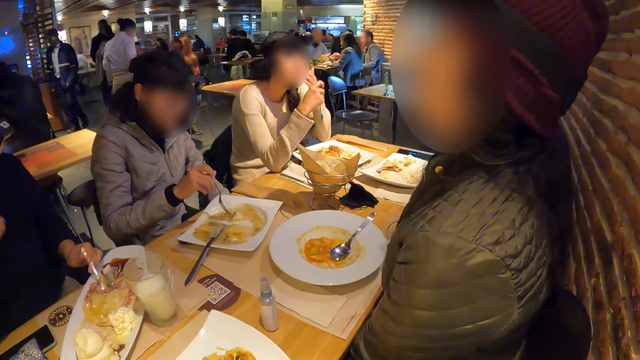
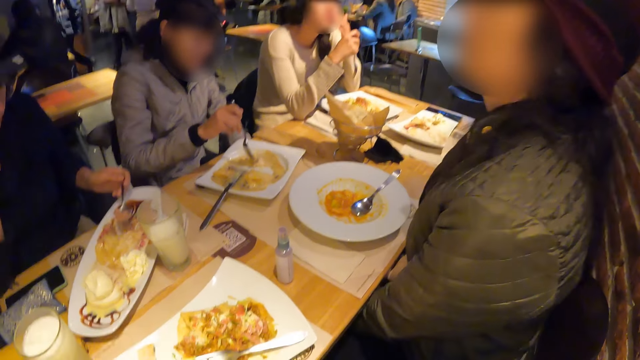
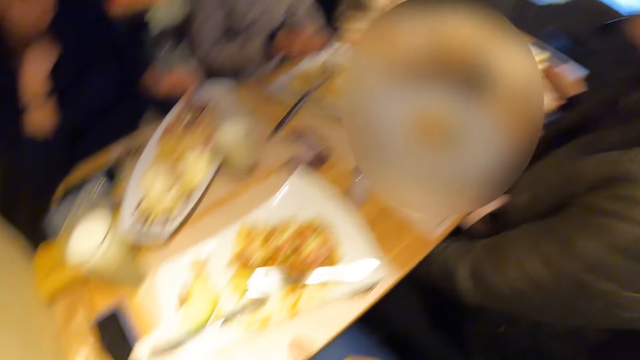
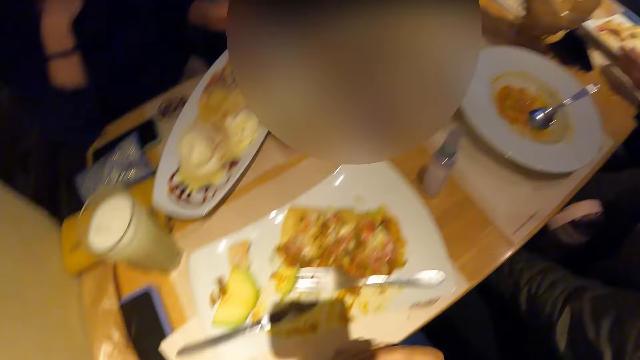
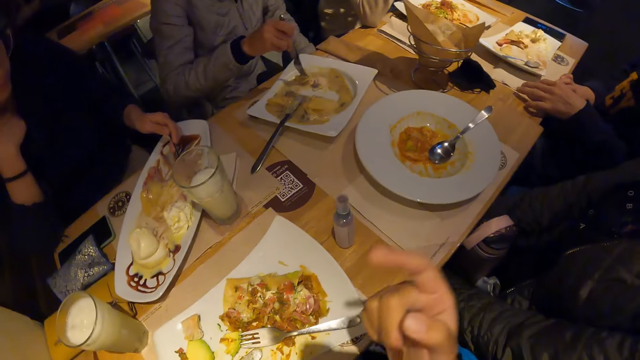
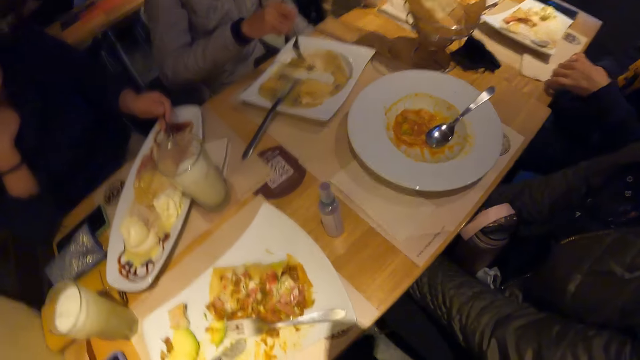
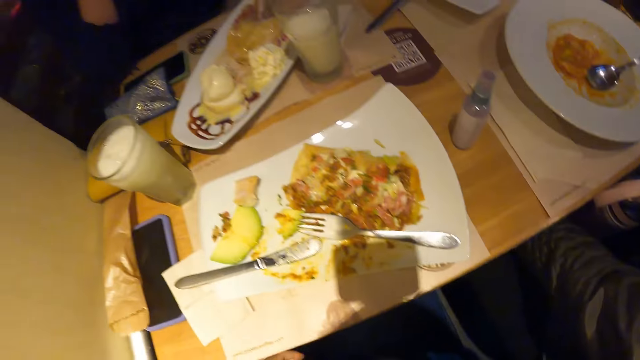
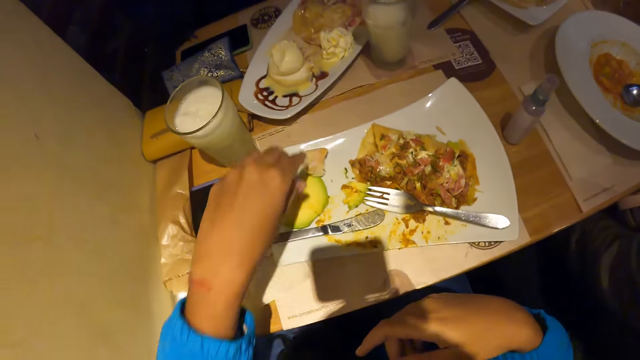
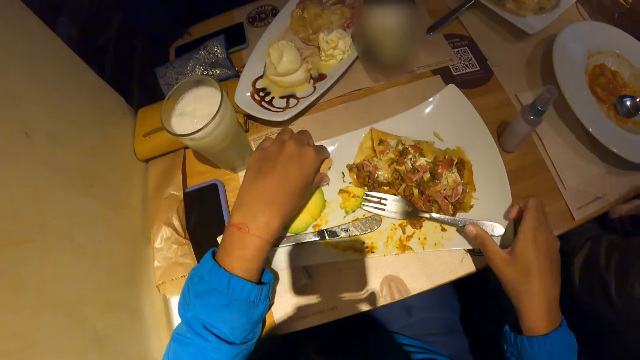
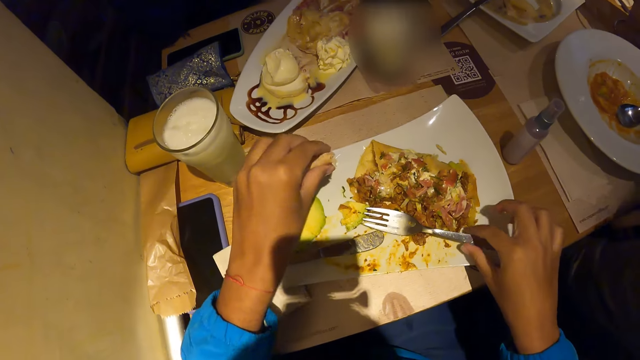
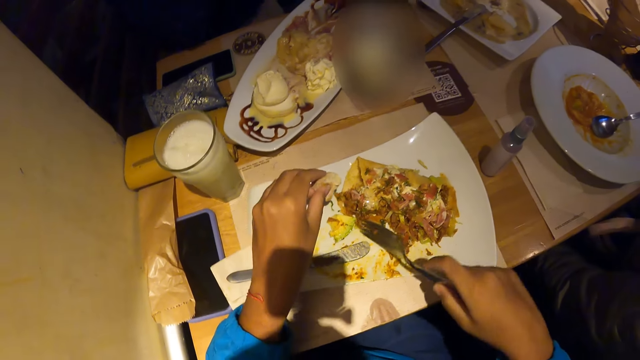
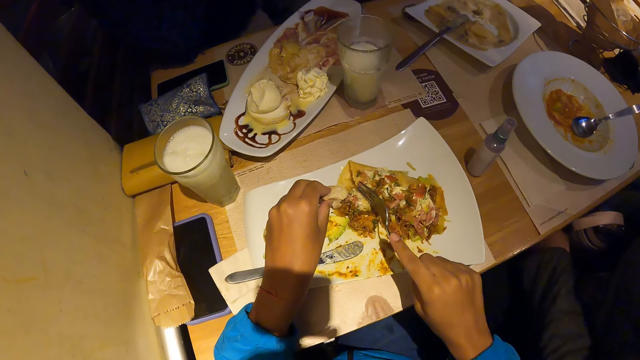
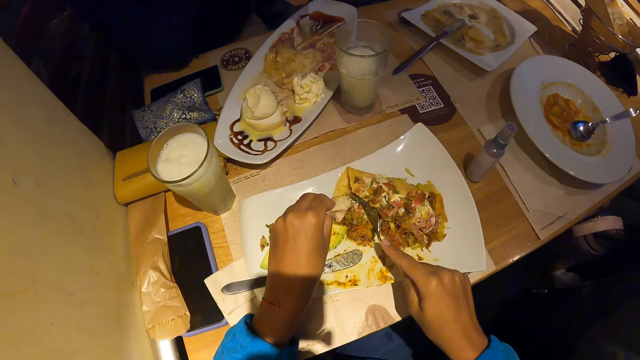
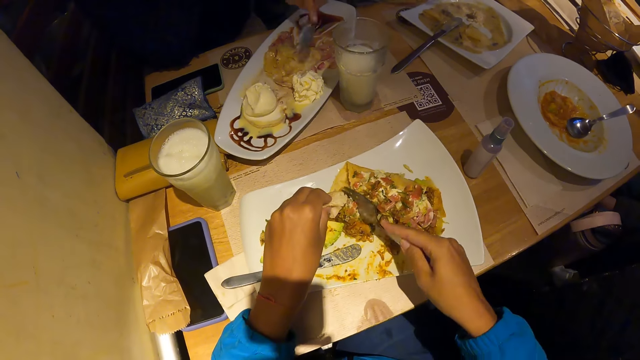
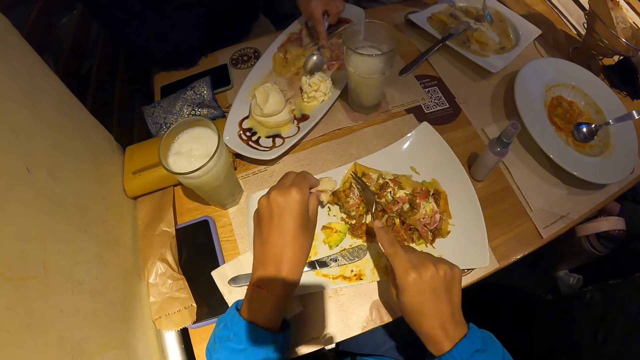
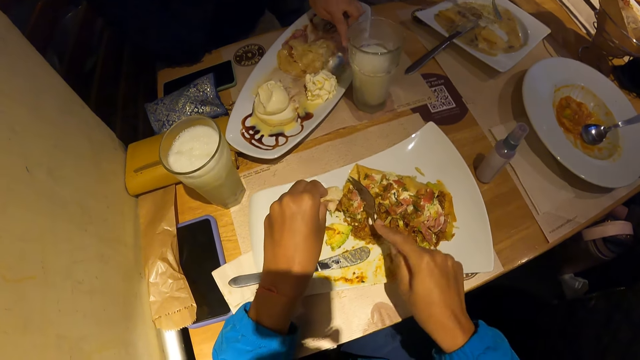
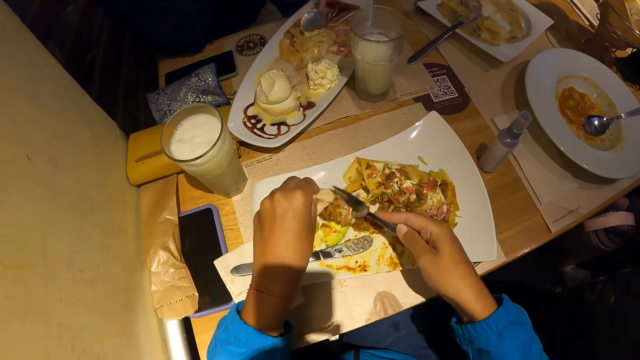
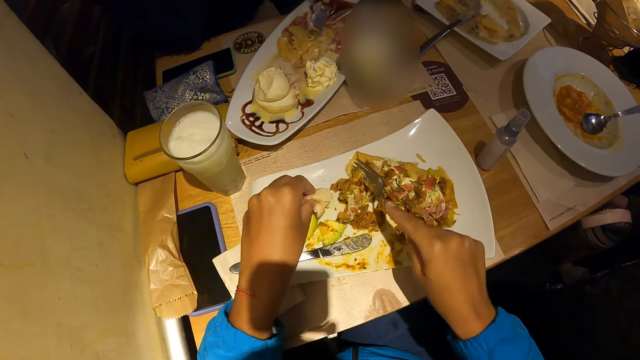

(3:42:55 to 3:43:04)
A woman scoops waffles from the plate of waffles on the table with the spoon in her left hand. The camera wearer lifts his hand. He picks up the bread on the plate of waffles on the table with his right hand. He picks up the fork on the plate of waffles with his right hand. He puts the bread on the plate of waffles on the table with his left hand. He scoops waffles from the plate of waffles on the table with the fork in his right hand.

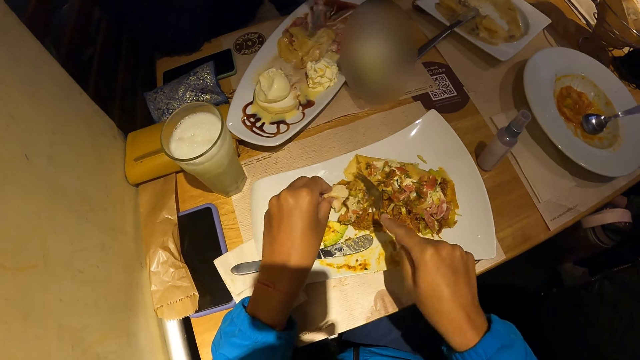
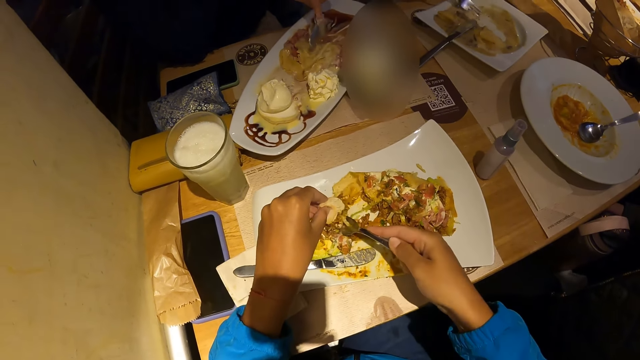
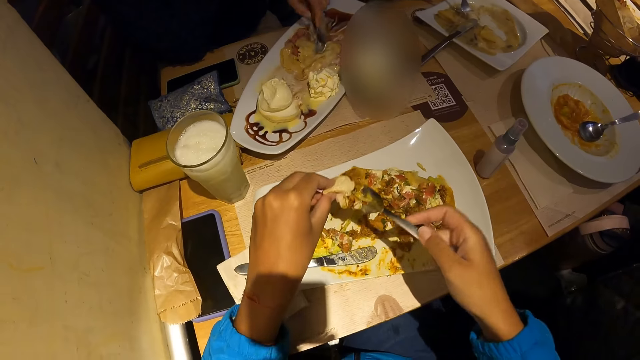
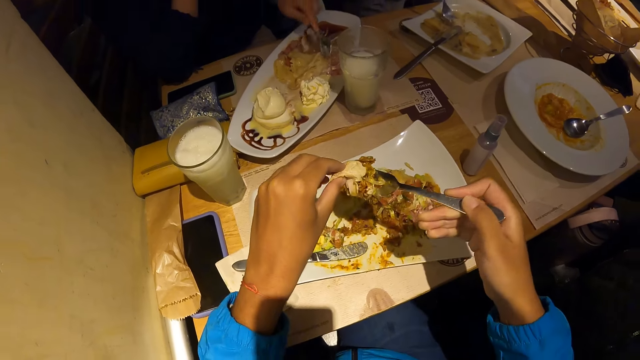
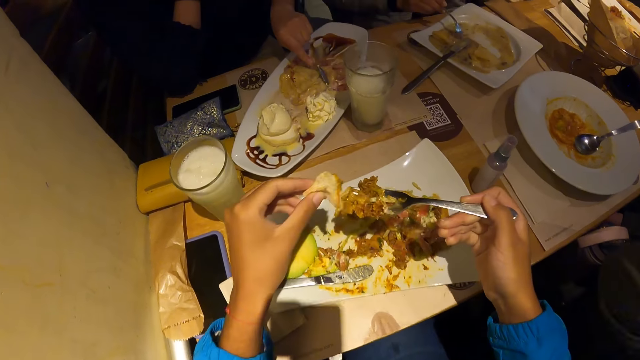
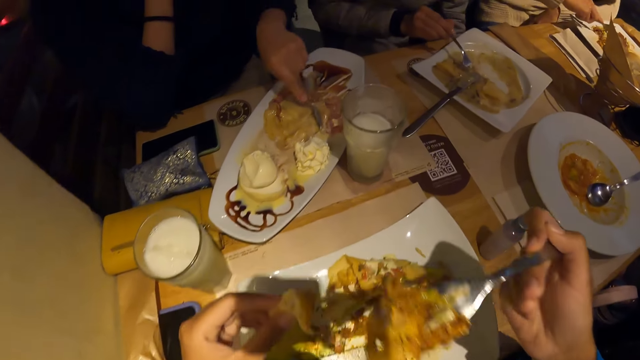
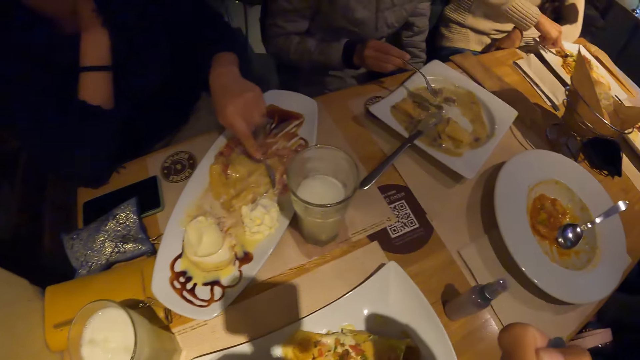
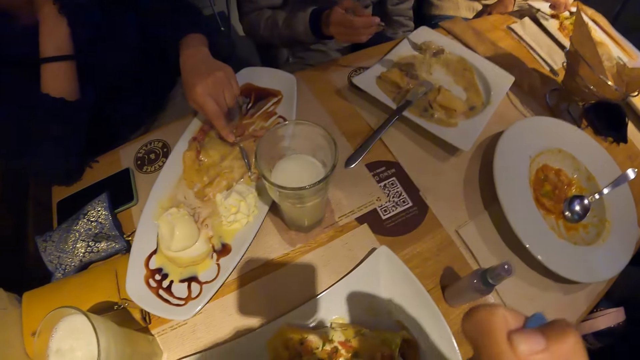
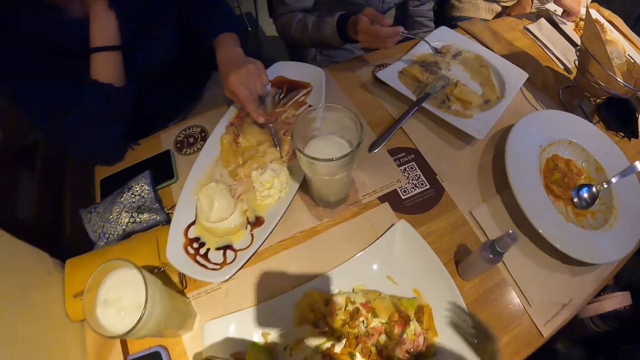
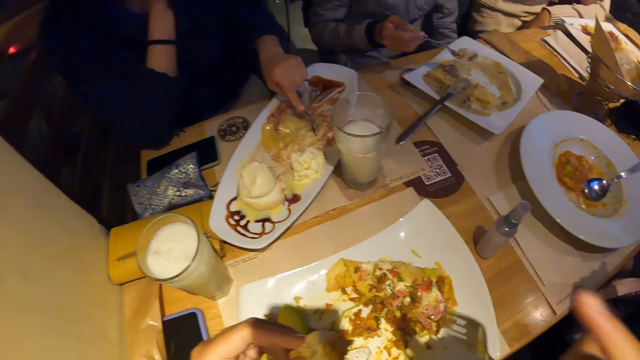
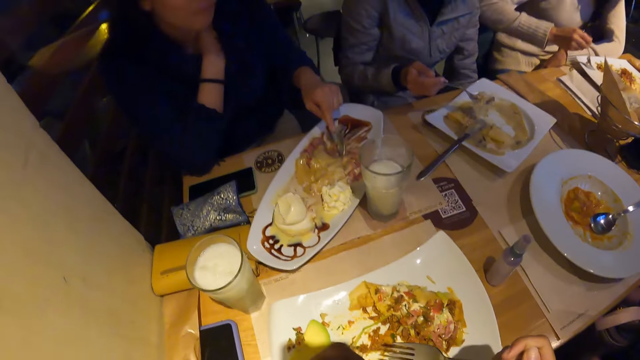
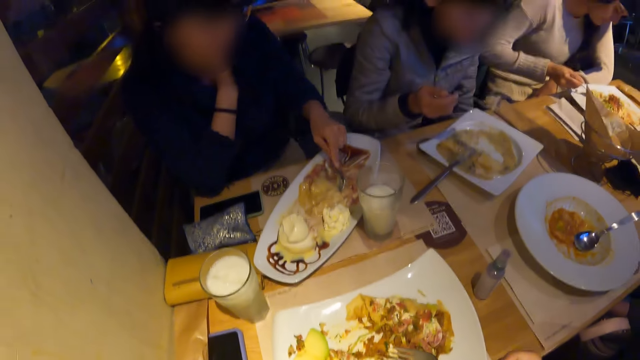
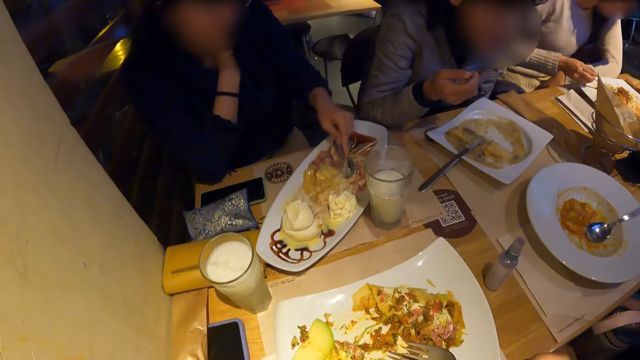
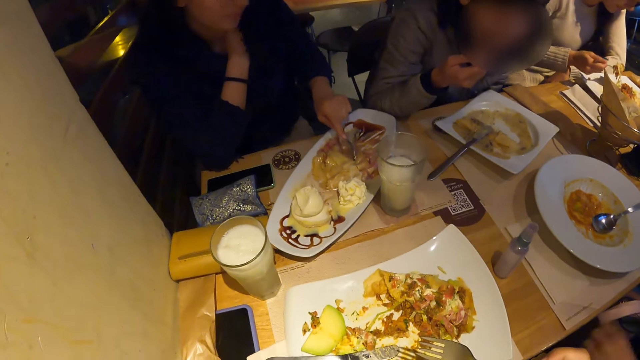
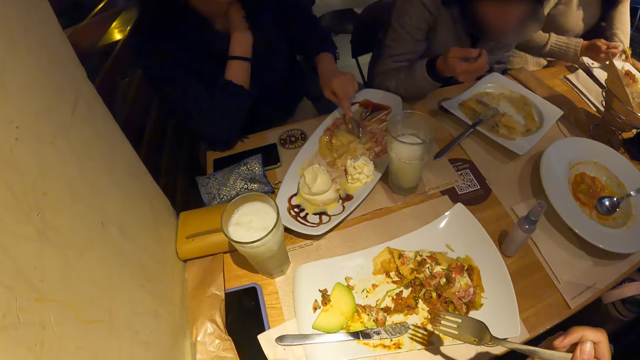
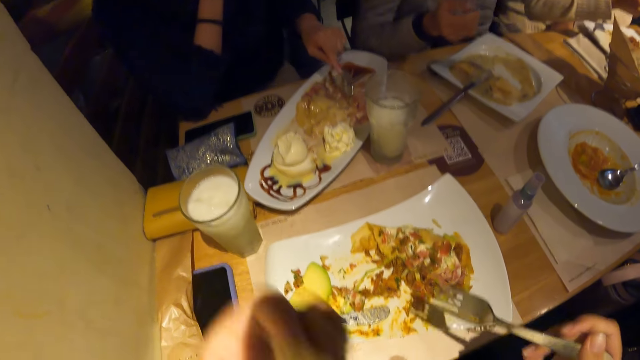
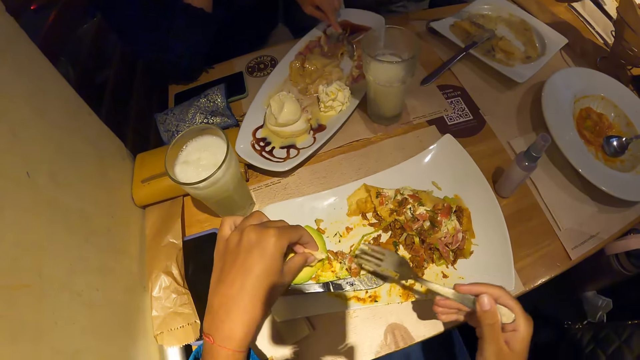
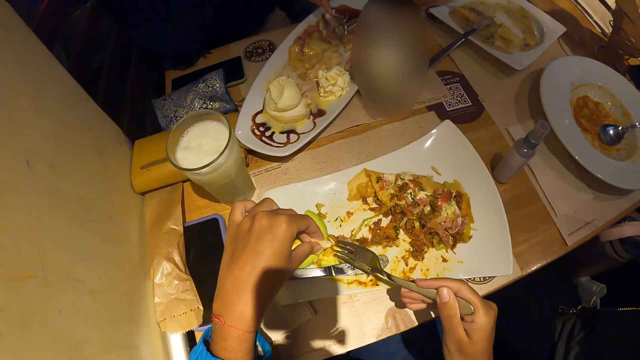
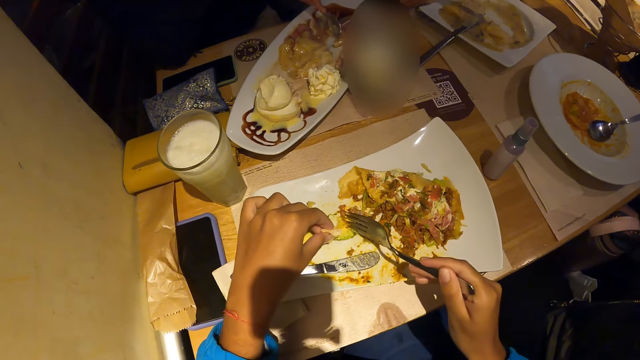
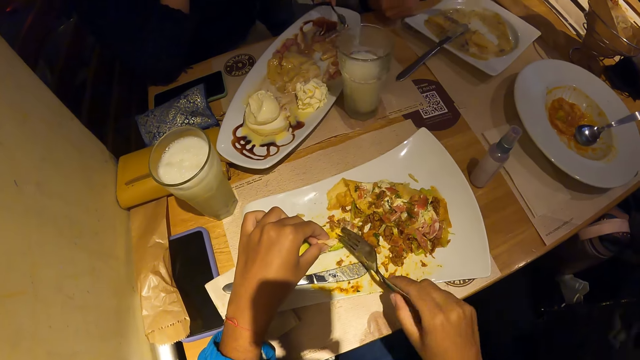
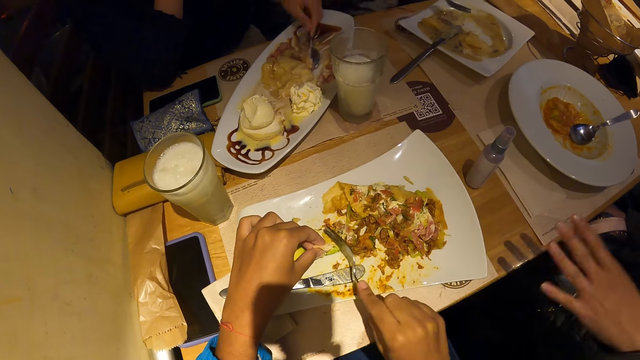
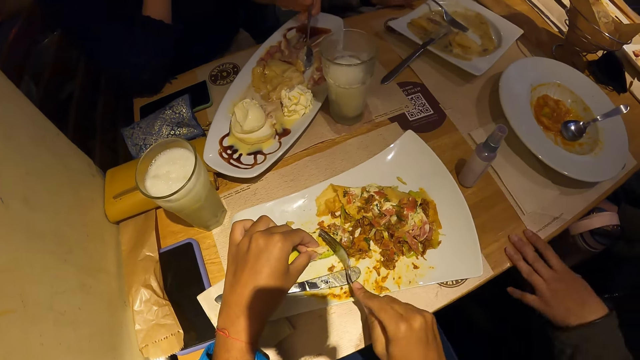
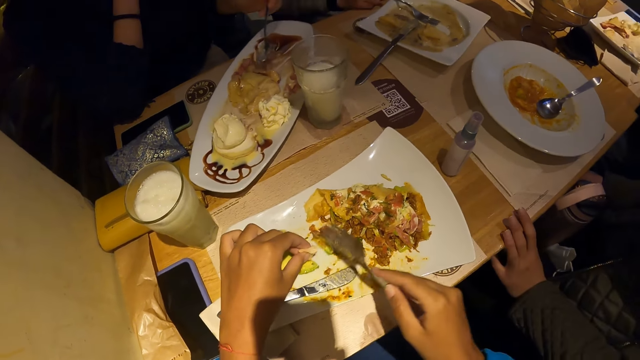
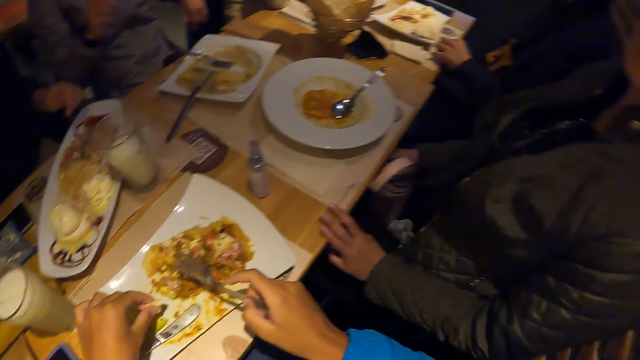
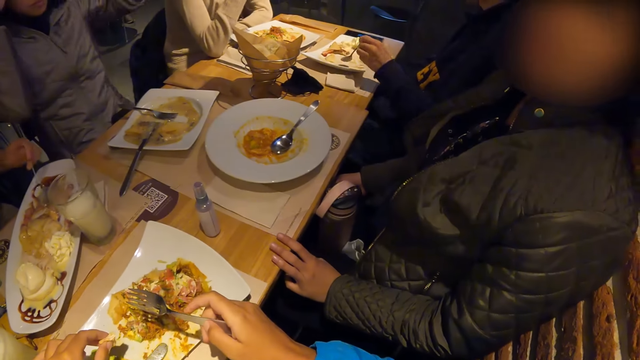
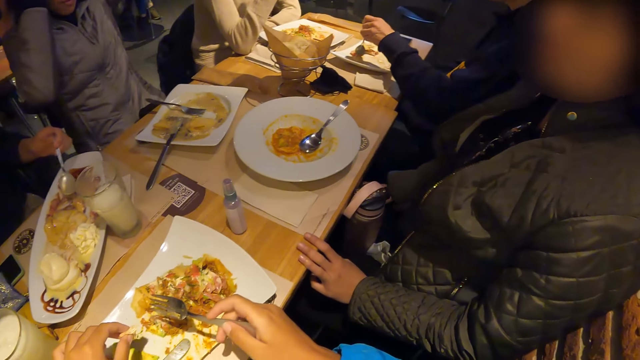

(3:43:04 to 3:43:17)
A woman scoops chicken soup from the plate of chicken soup with the fork in her right hand. The camera wearer eats waffles from the plate of waffles on the table with the fork in his right hand. The woman eats the chicken soup from the plate of chicken soup with the fork in her right hand. The camera wearer scoops food. He cuts pears in the plate of waffles on the table with the fork in his right hand.
